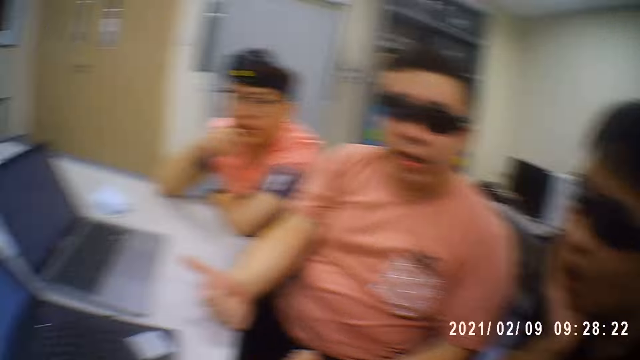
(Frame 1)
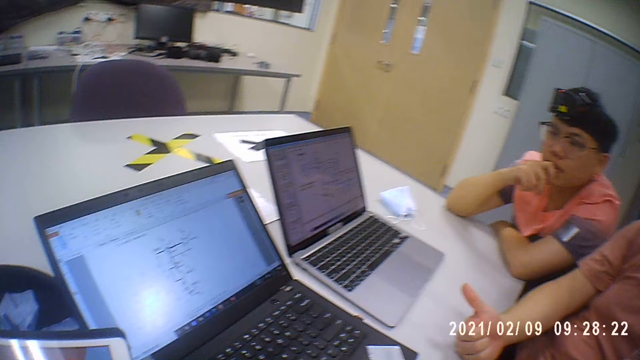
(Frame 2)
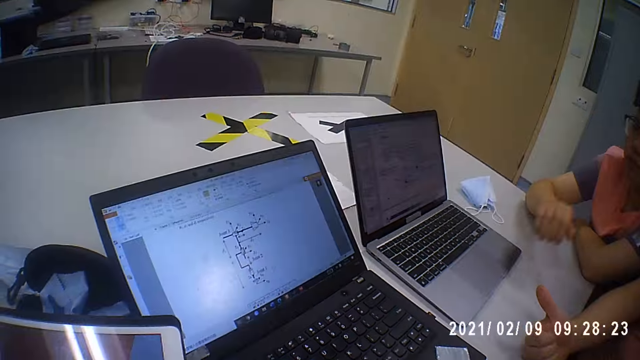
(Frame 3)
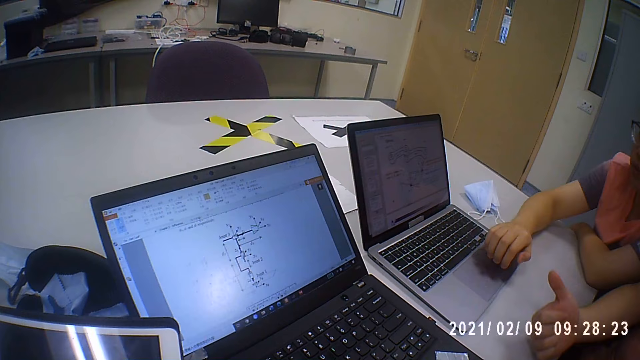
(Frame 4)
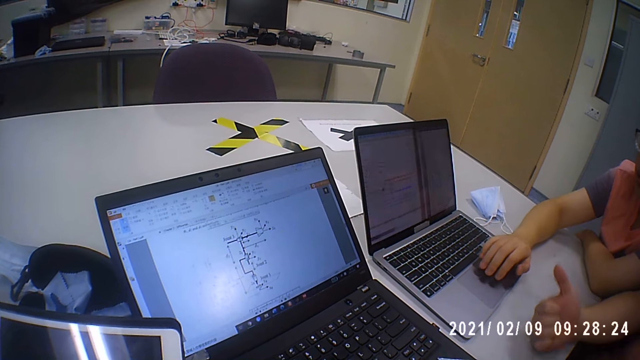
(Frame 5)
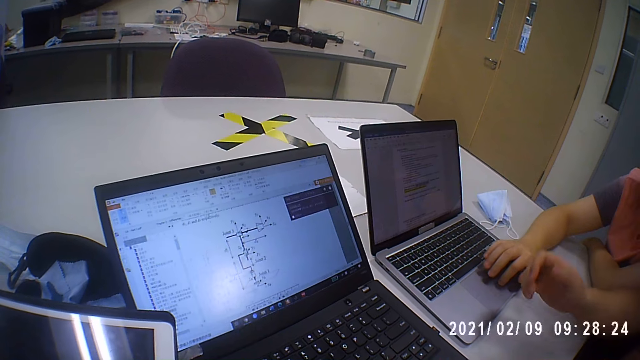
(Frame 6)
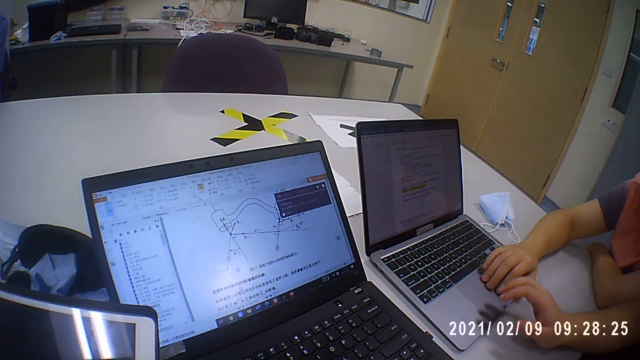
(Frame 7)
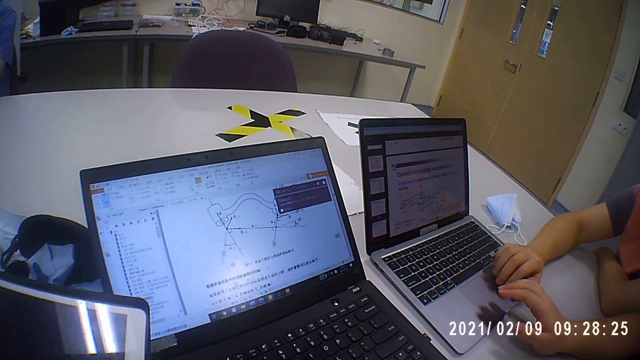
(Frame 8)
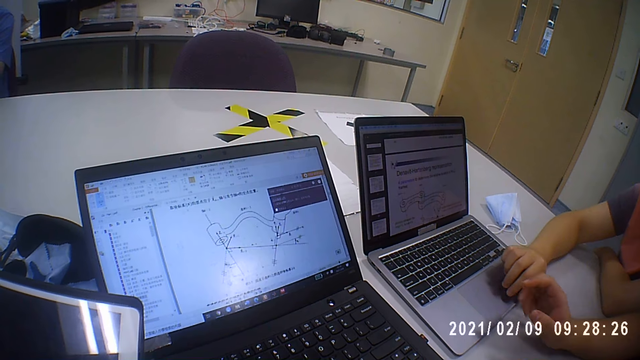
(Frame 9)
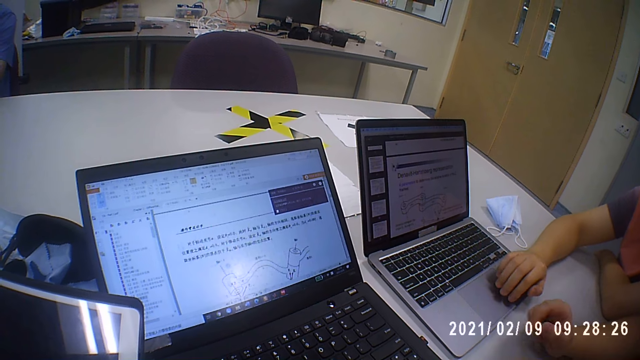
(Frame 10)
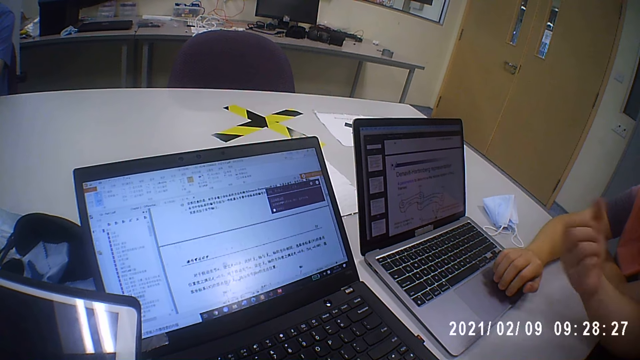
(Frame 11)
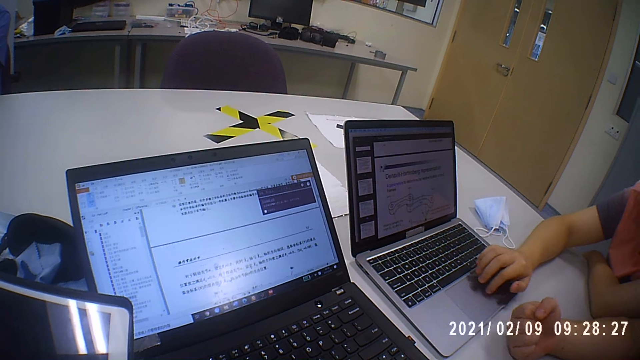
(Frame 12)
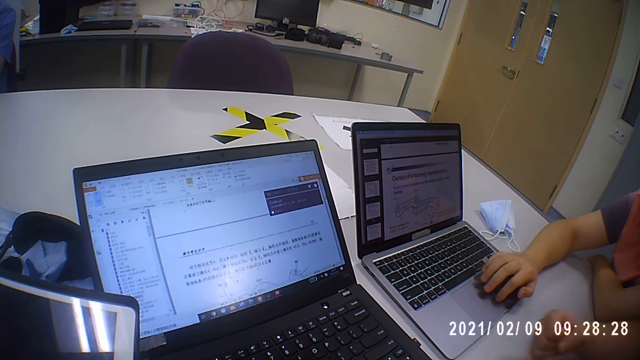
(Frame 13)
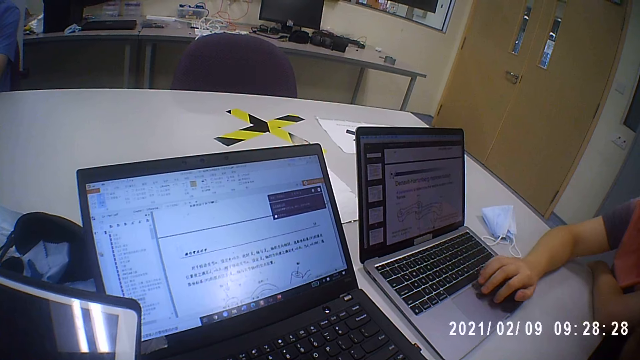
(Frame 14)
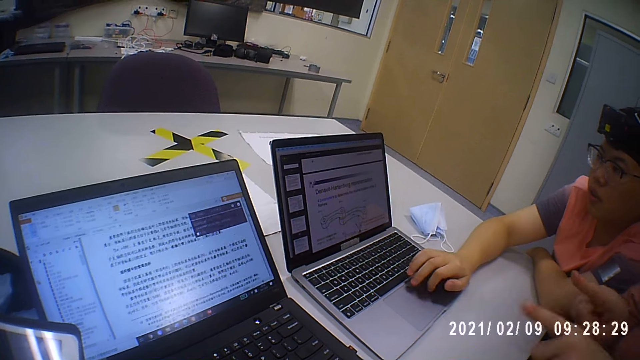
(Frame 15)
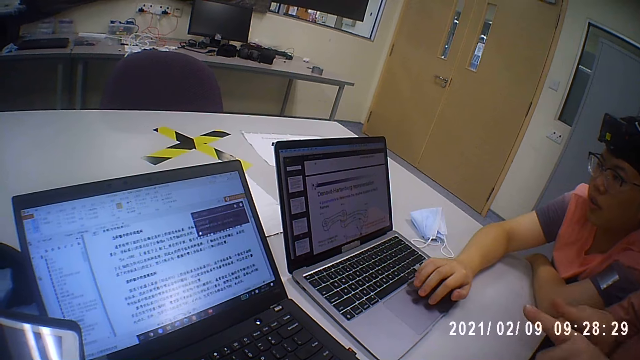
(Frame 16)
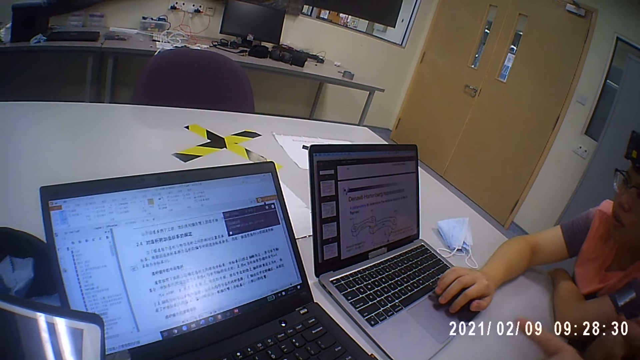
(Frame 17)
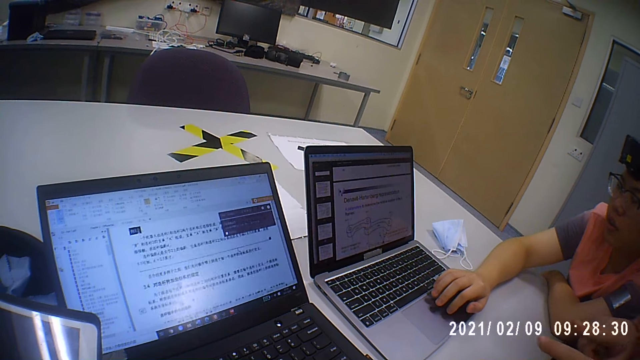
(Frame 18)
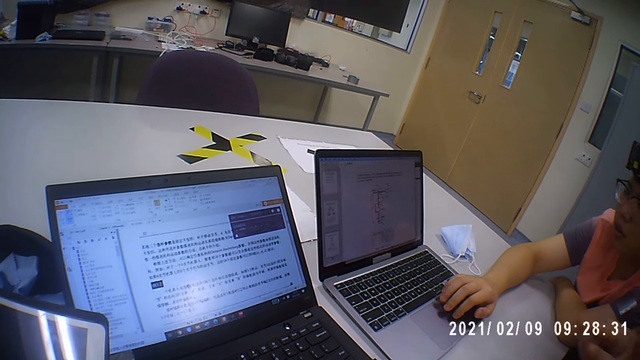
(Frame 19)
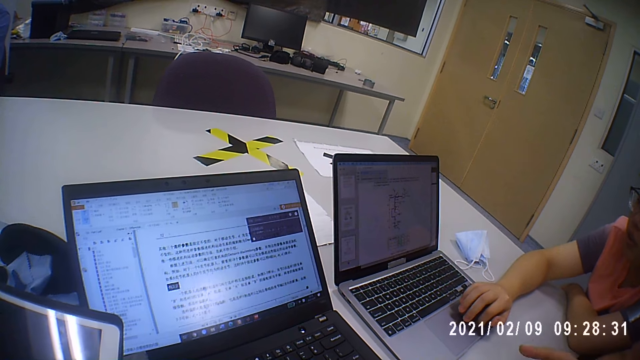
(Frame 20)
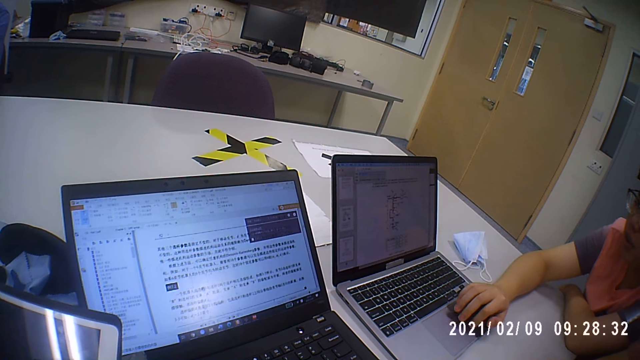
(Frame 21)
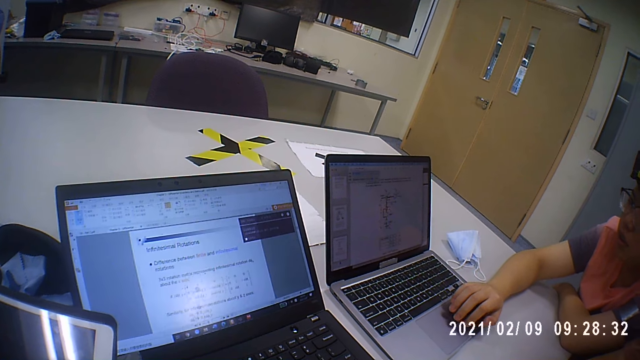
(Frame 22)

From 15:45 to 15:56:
A man operates the laptop. Another man operates the laptop.

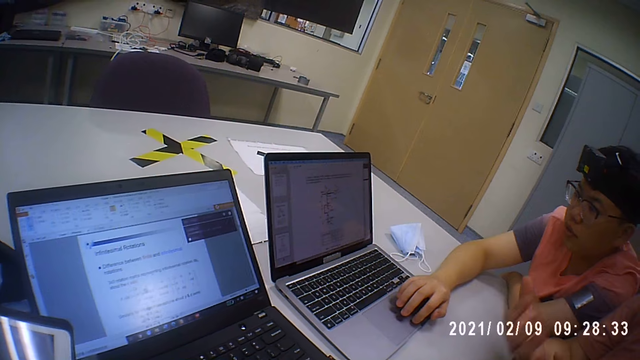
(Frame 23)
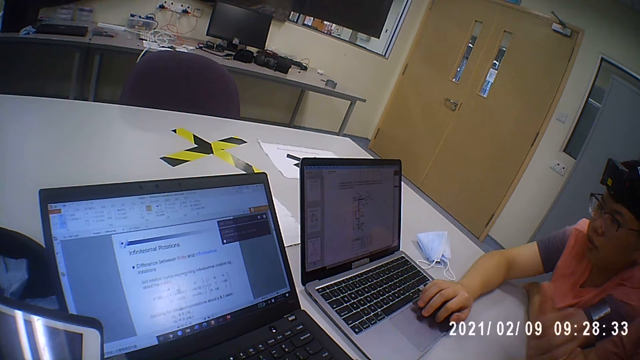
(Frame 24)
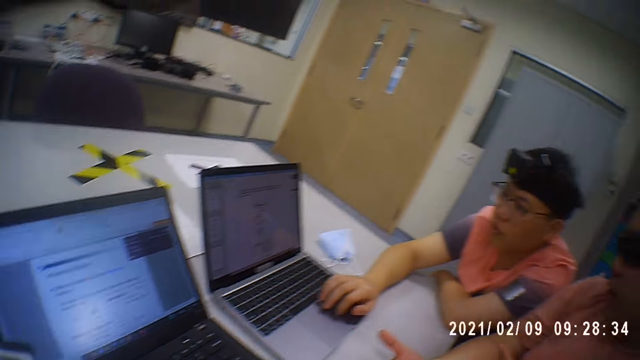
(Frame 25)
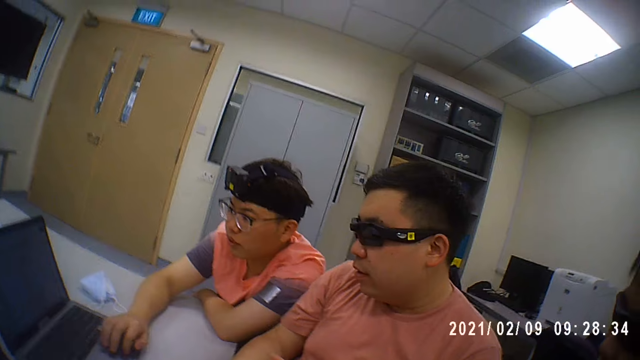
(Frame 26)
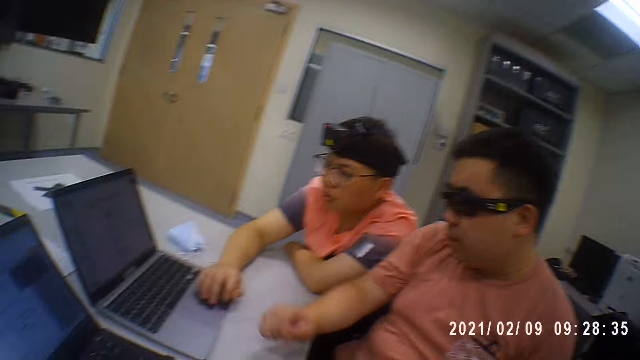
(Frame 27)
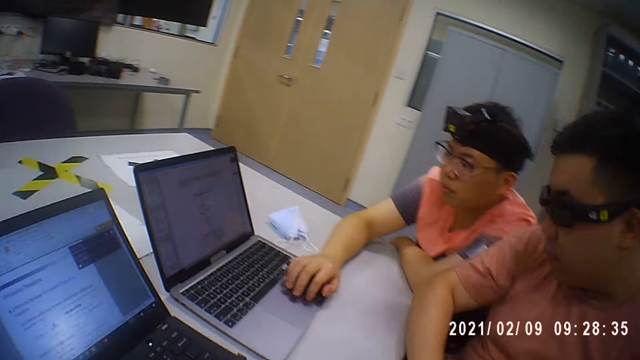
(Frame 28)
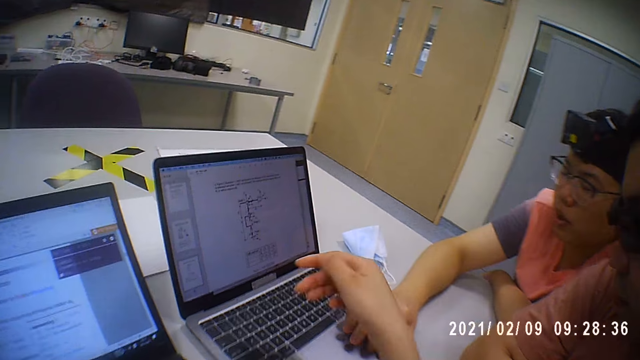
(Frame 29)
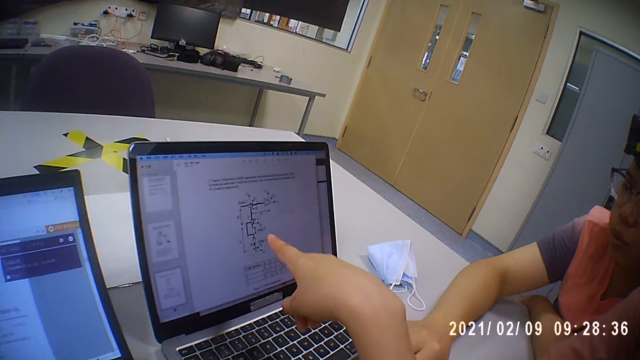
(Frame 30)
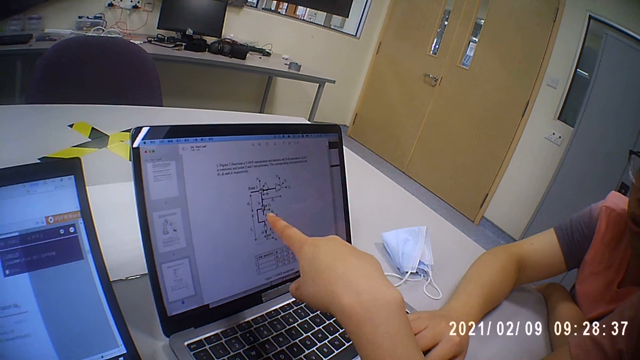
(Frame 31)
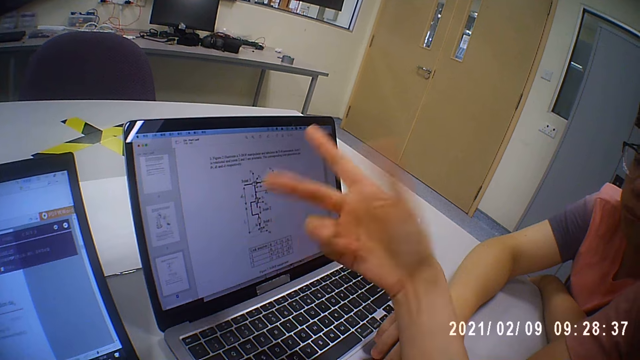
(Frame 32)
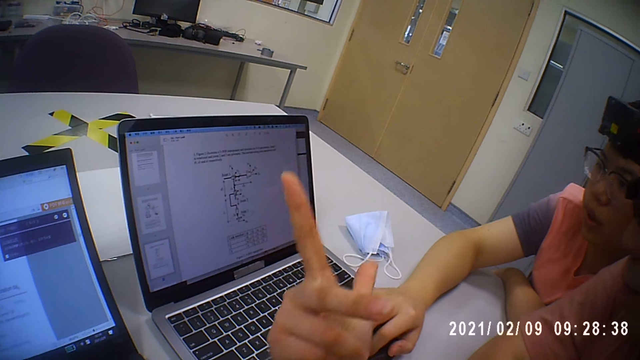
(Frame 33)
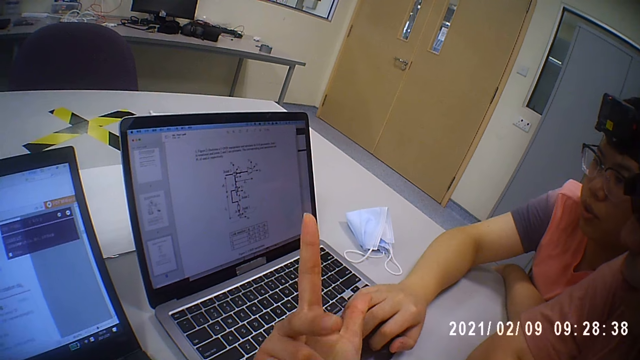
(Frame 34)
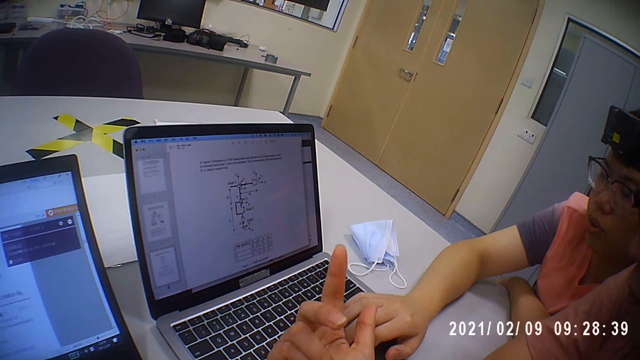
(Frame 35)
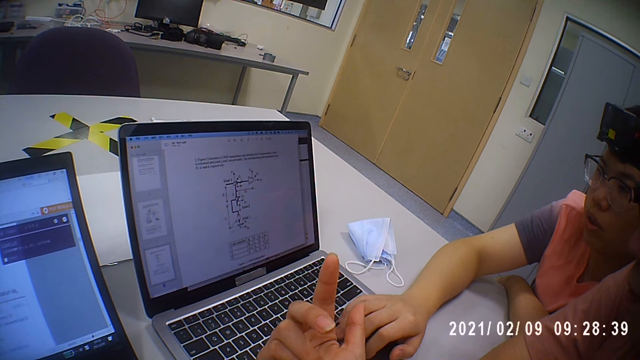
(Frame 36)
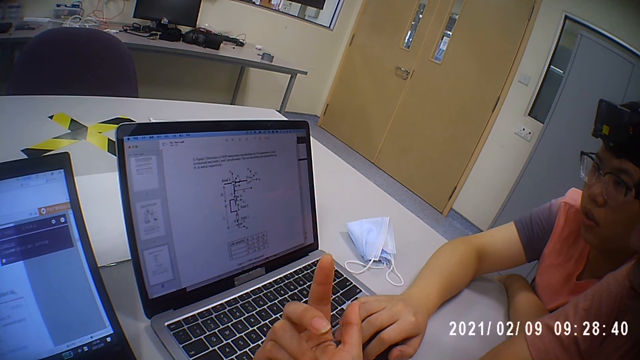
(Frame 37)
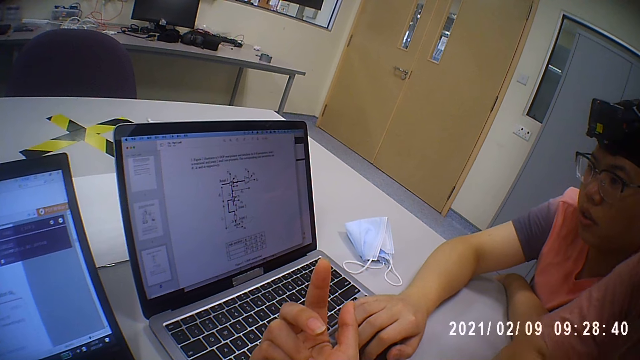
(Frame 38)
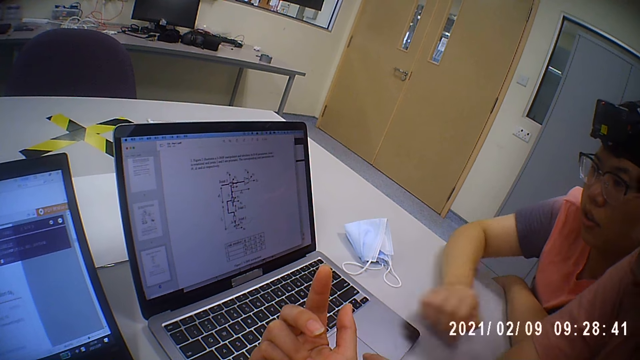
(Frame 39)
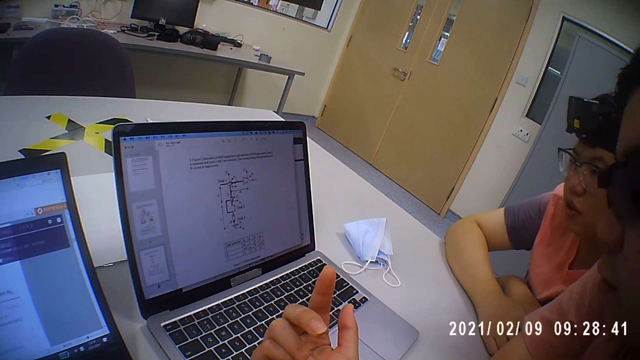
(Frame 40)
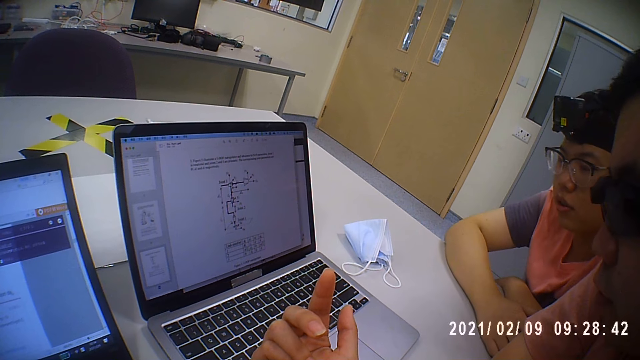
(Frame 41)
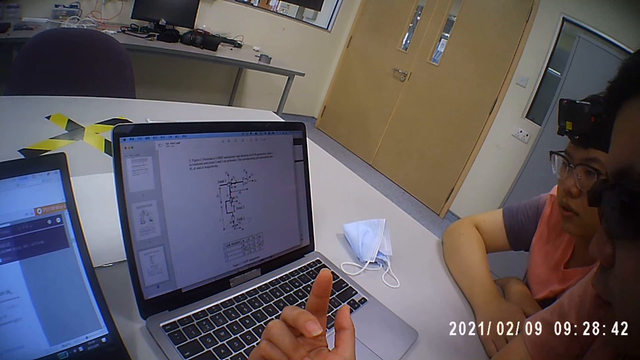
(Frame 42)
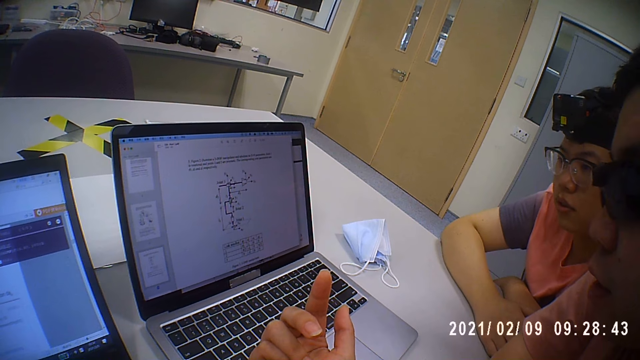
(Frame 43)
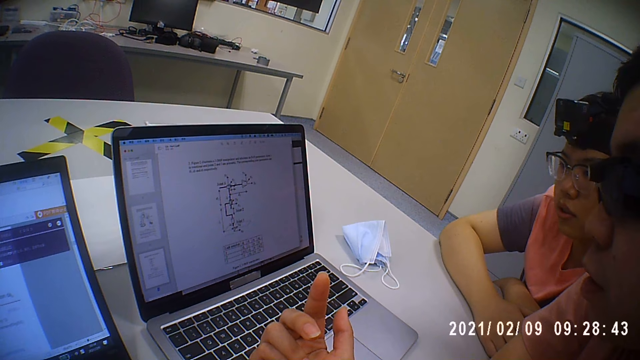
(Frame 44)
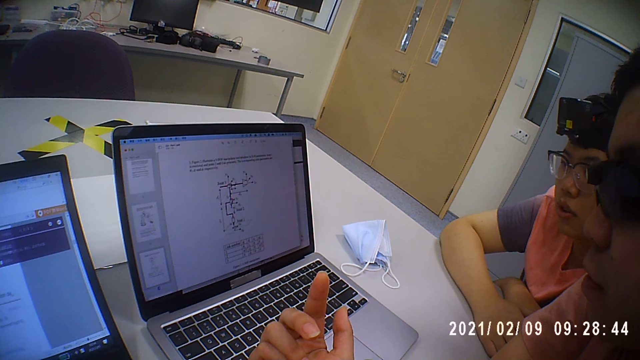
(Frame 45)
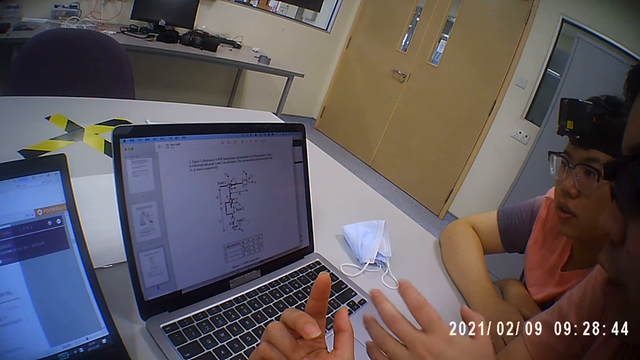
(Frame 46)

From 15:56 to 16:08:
A man points at the laptop with the finger.
